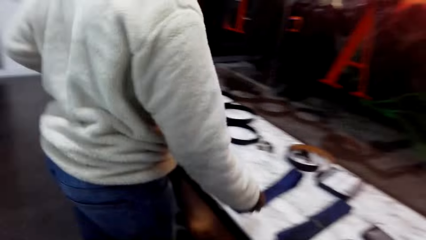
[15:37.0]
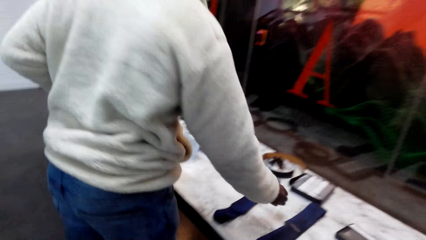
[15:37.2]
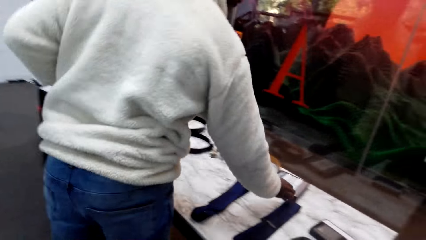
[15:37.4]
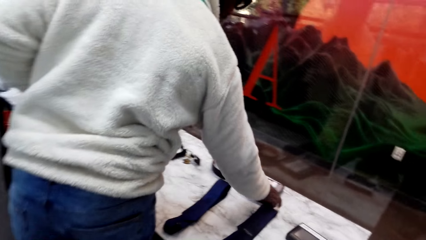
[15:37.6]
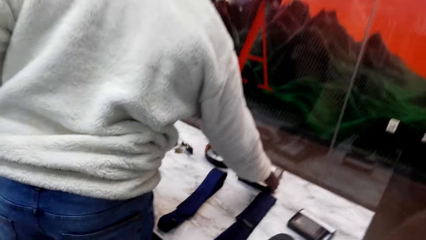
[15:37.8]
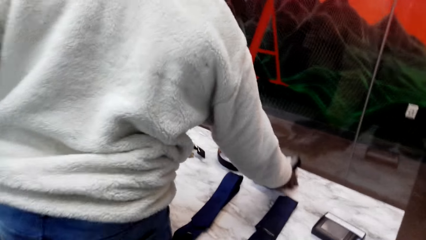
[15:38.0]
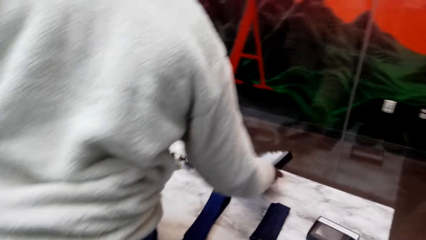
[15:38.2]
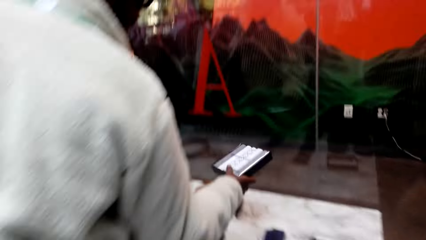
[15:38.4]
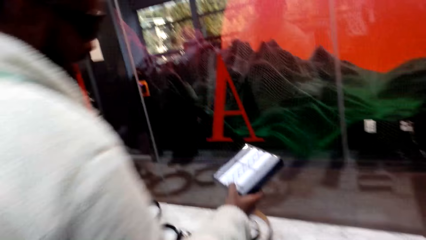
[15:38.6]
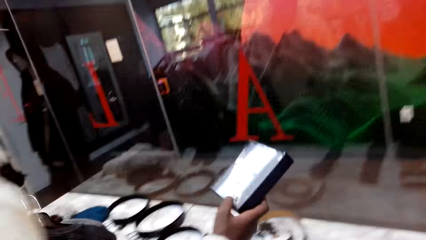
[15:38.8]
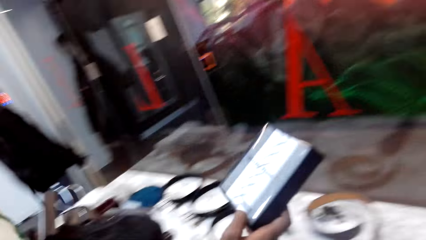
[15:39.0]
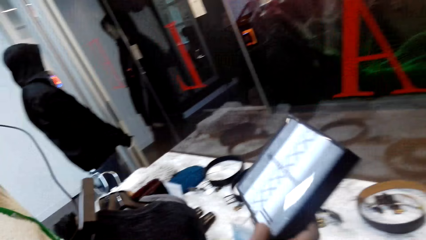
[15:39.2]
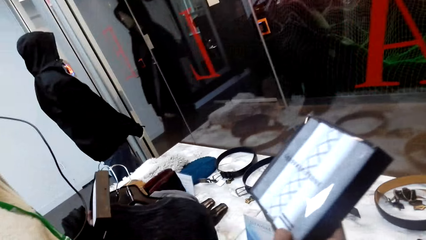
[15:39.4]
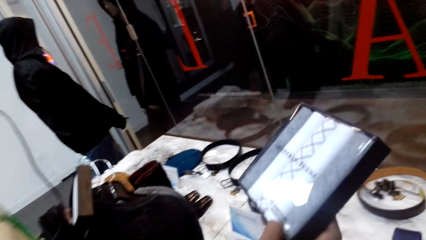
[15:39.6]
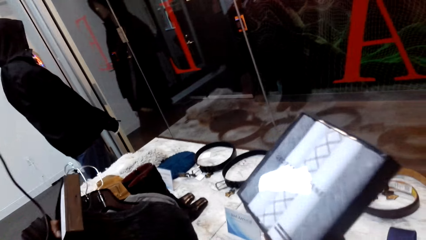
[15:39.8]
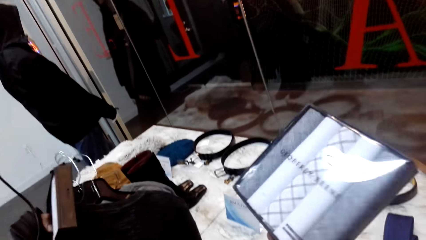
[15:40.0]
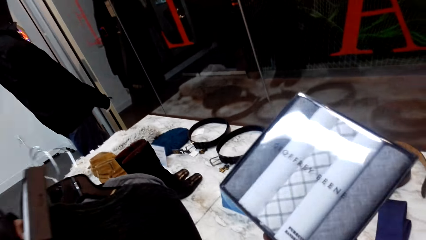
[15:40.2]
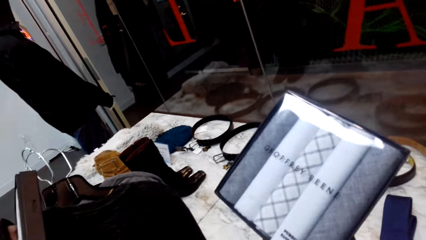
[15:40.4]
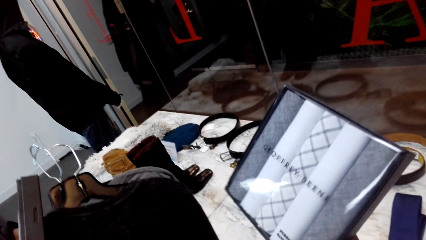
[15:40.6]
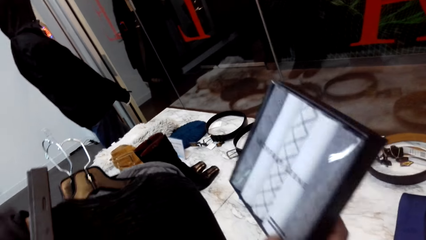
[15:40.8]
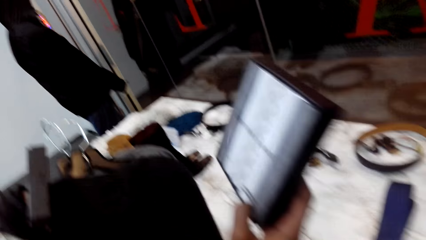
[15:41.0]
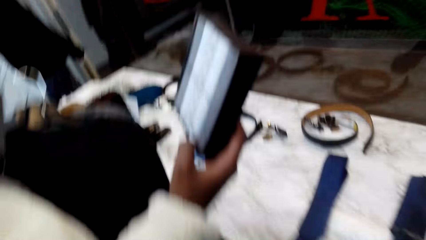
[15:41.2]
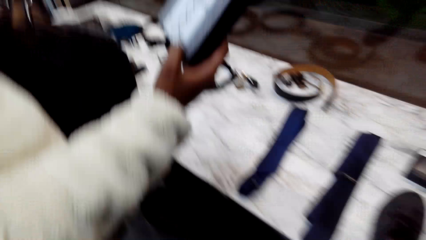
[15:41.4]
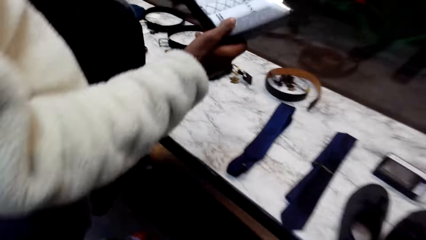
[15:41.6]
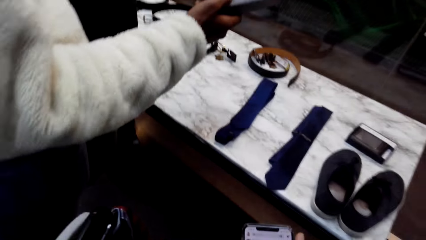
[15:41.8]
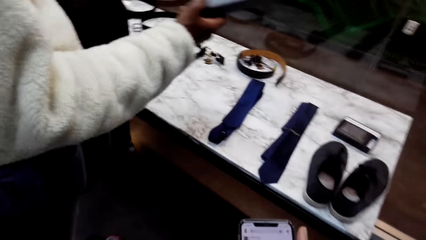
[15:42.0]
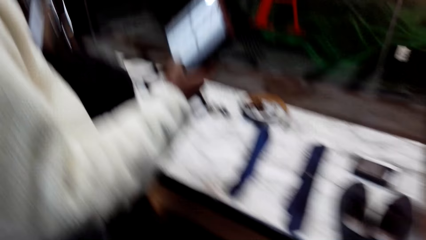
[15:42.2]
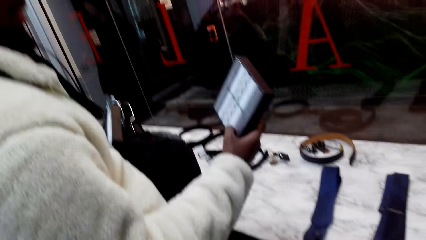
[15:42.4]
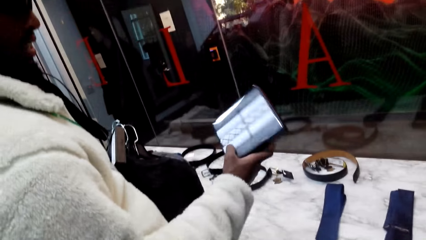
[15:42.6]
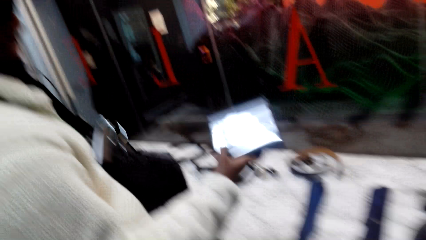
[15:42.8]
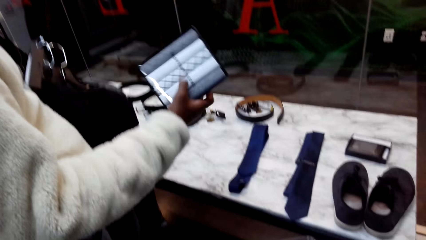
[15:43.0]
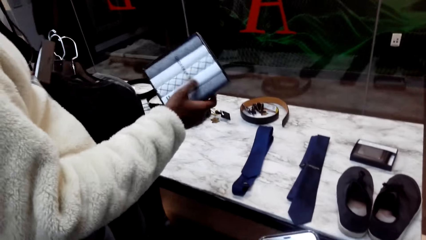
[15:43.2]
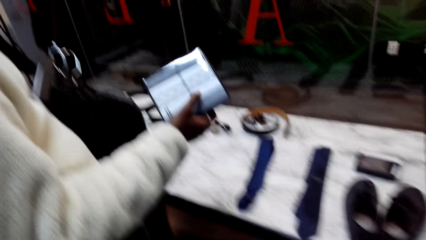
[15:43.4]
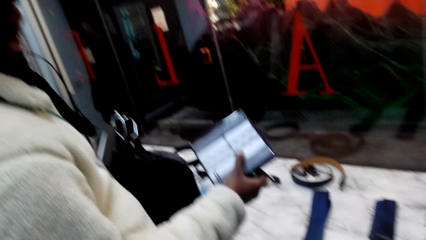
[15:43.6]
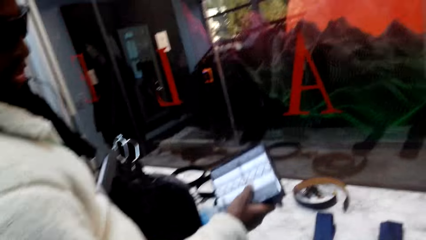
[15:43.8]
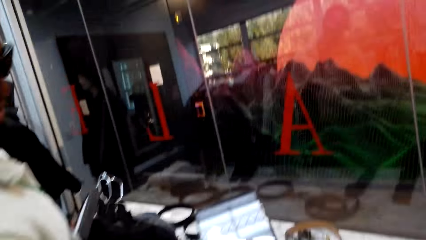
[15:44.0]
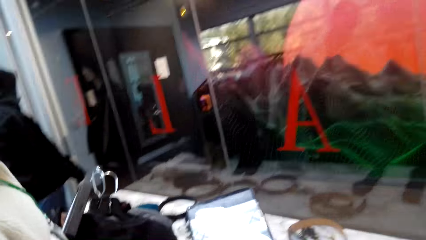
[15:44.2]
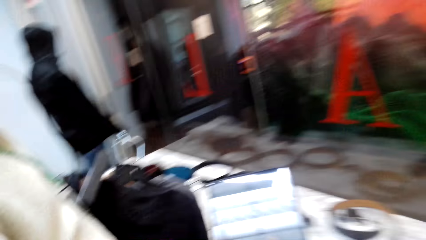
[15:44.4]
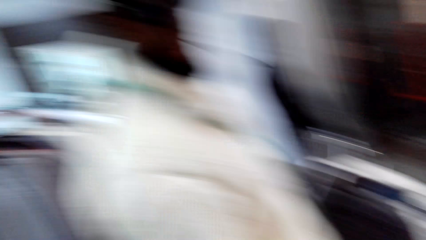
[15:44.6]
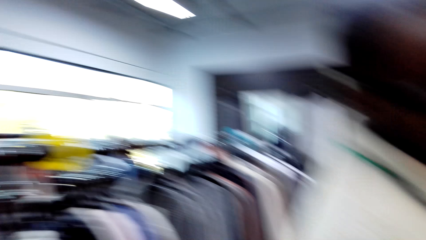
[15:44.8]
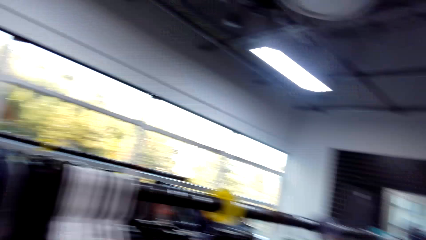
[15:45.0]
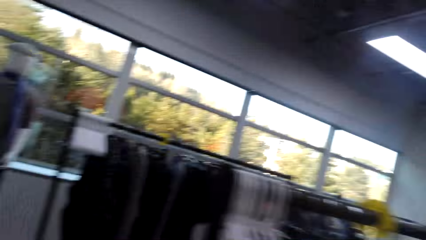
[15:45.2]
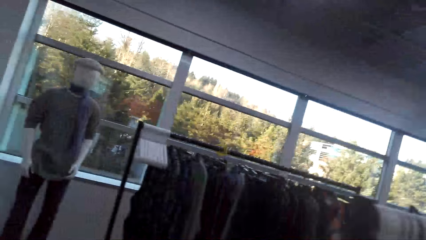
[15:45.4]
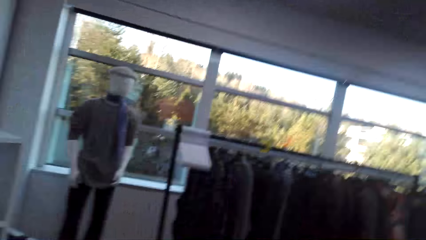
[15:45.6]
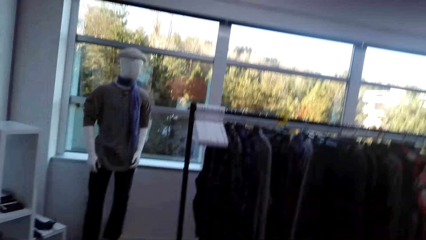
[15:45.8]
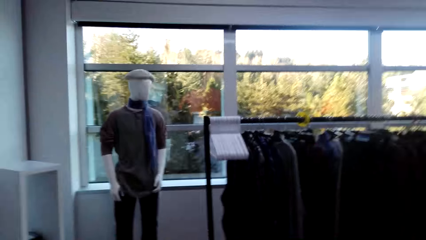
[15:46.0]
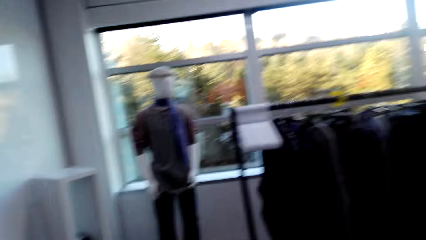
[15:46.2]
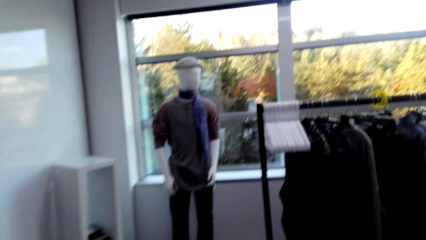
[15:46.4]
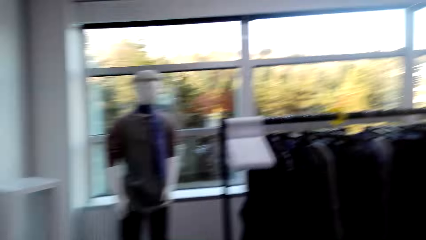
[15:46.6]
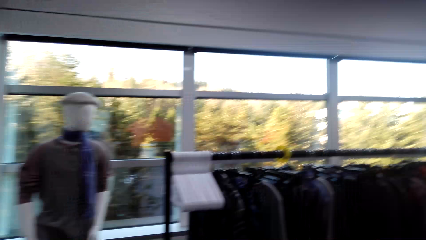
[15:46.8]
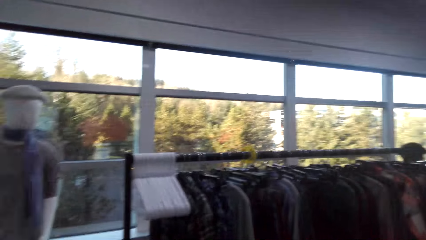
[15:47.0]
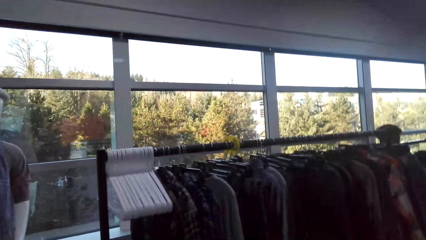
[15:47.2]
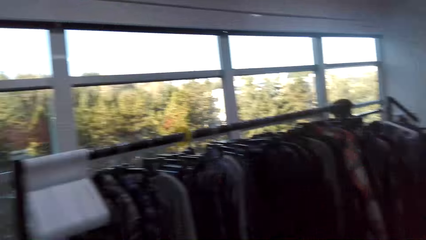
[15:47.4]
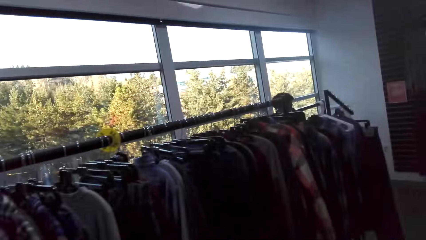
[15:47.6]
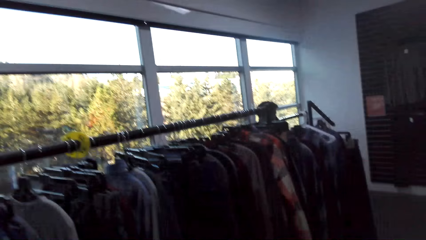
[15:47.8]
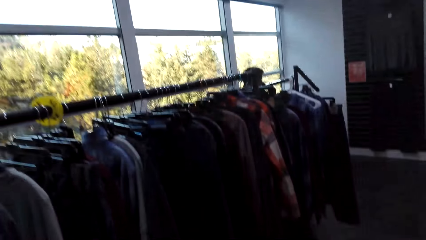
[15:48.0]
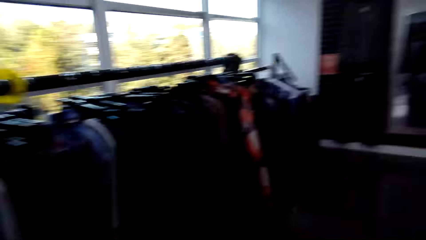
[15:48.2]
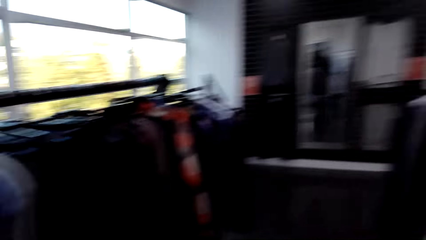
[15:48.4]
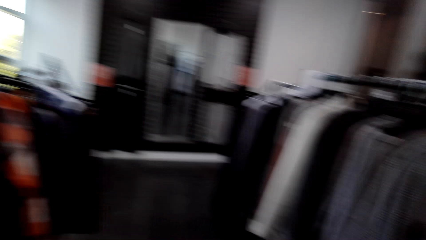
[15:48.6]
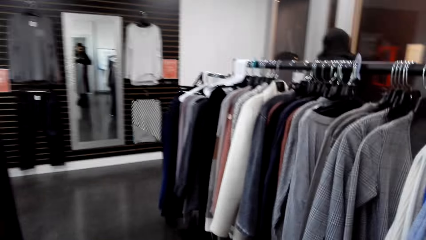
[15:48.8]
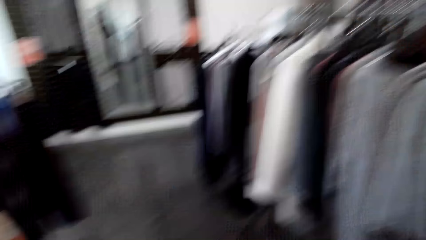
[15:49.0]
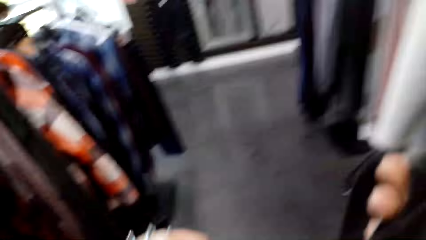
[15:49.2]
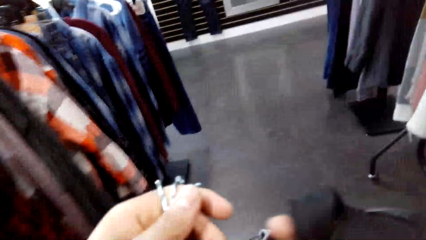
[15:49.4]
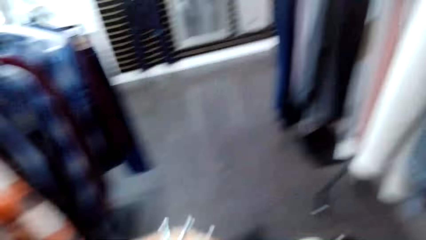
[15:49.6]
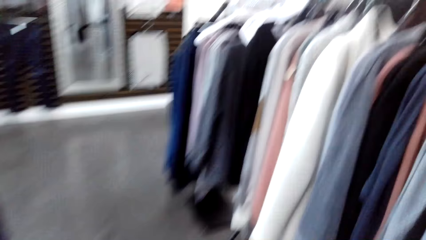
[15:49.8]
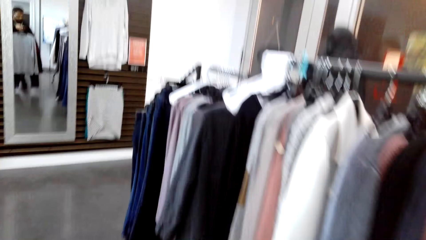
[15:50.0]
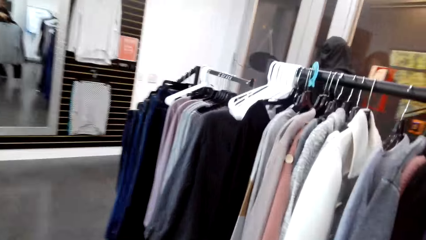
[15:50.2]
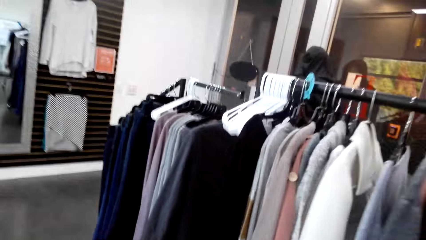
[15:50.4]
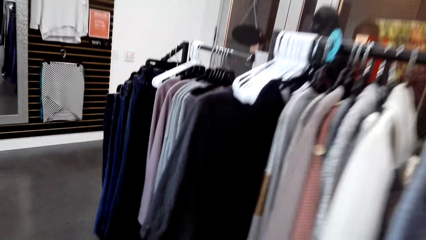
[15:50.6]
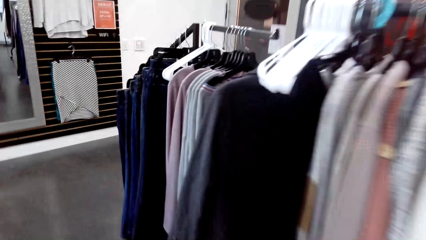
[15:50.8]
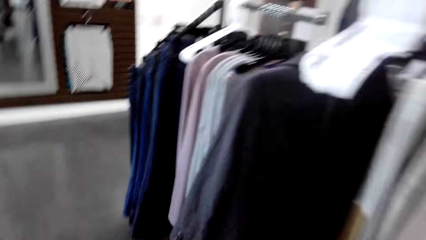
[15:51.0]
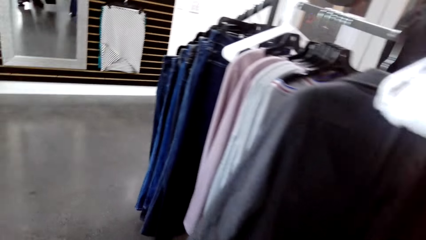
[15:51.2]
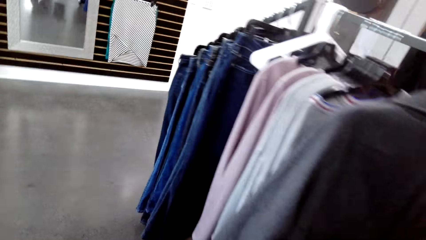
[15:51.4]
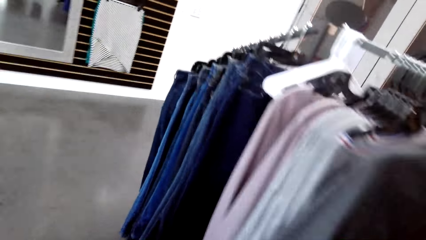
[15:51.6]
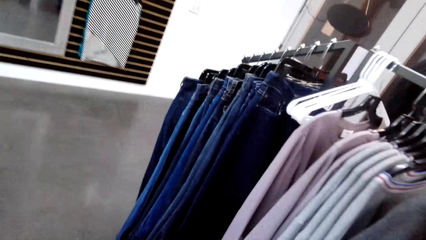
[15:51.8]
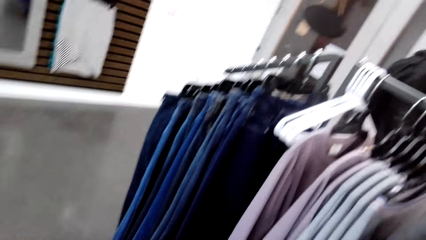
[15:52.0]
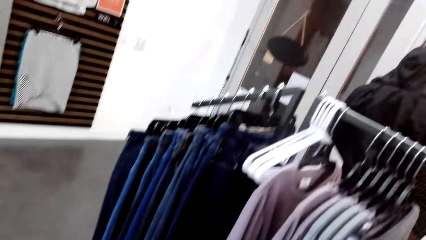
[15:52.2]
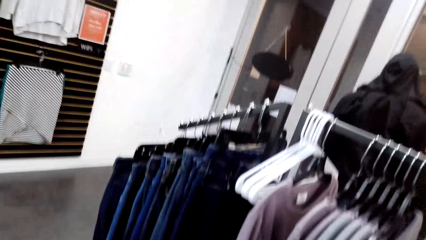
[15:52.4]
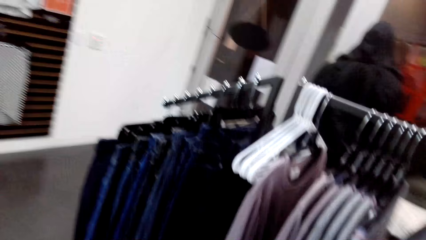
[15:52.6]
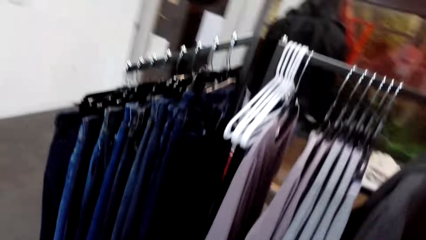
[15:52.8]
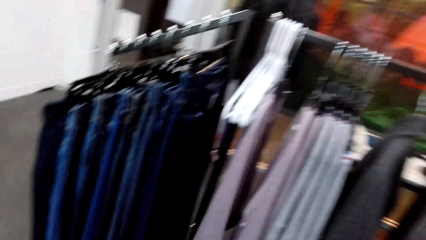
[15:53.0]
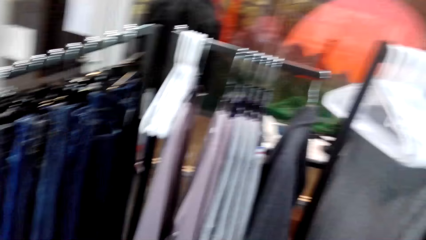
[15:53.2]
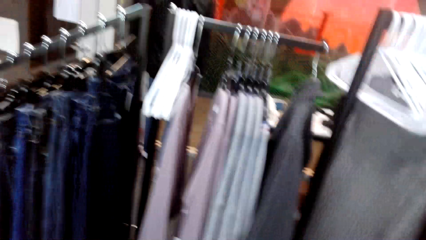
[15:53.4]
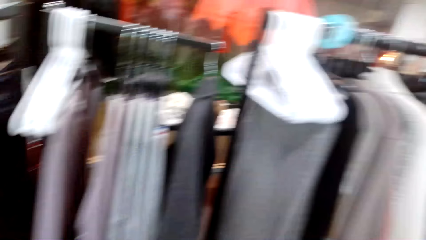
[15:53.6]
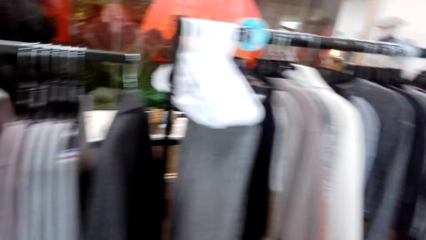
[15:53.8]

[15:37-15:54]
A person holds a pack of something from the table. The person stares at the pack. The camera wearer looks around. They walk around. They hold something.
